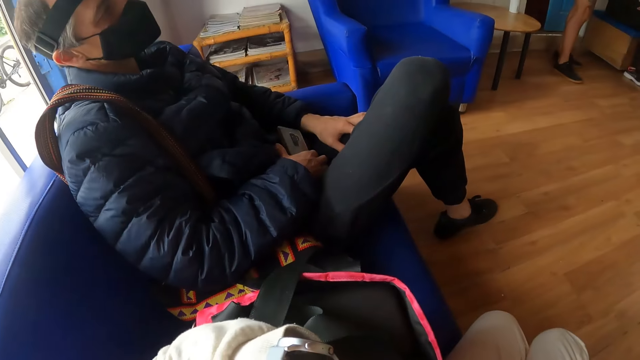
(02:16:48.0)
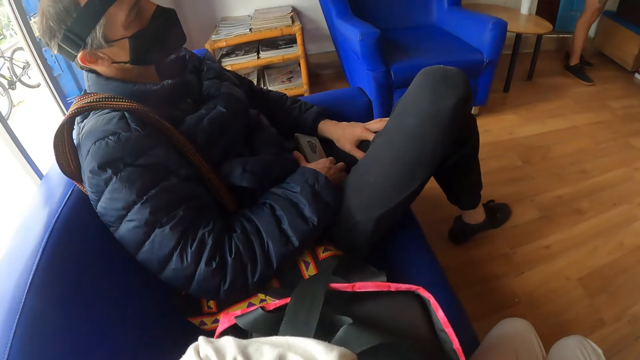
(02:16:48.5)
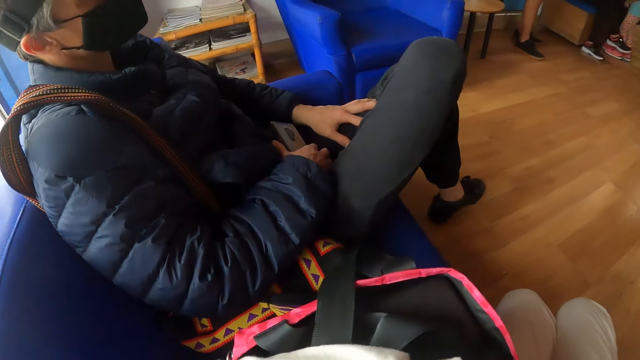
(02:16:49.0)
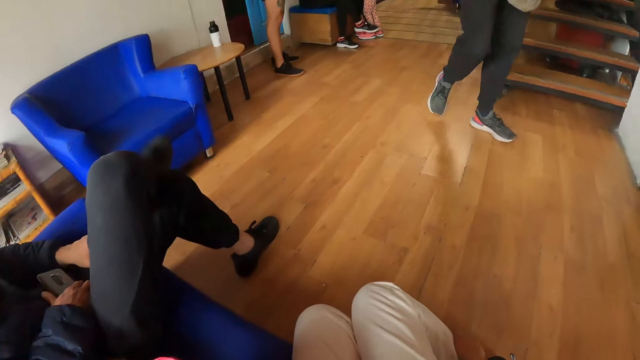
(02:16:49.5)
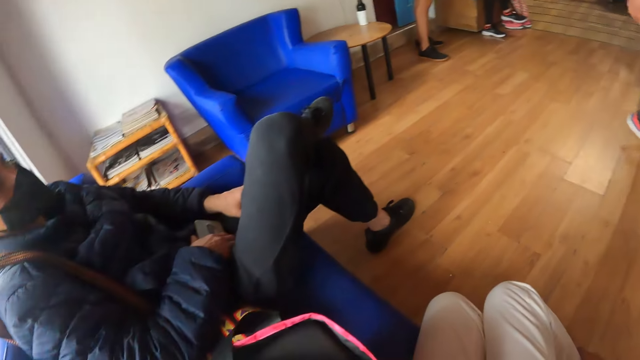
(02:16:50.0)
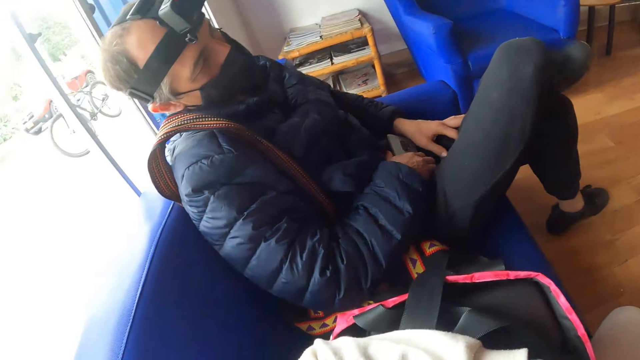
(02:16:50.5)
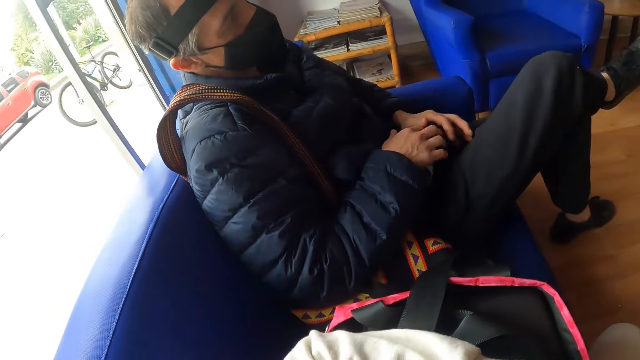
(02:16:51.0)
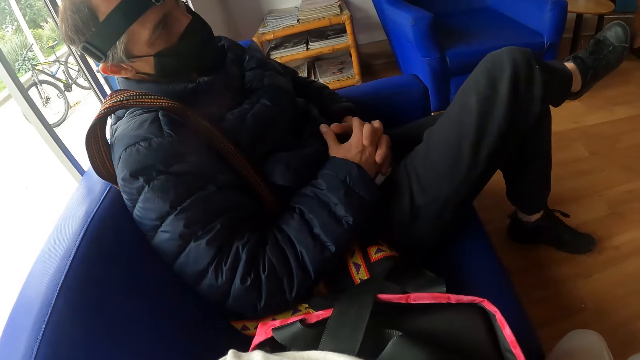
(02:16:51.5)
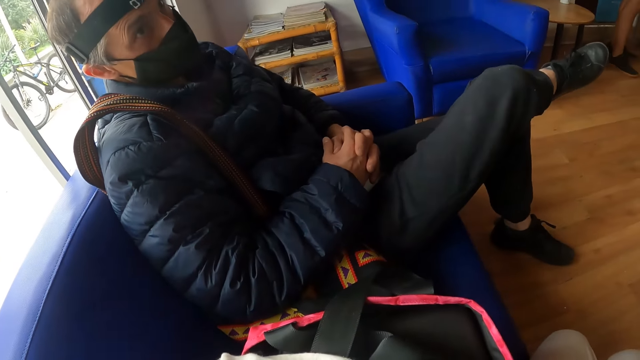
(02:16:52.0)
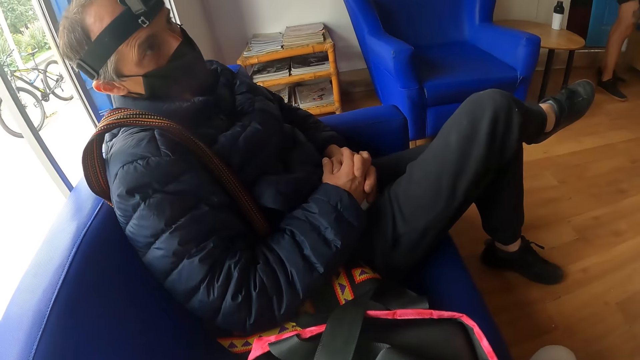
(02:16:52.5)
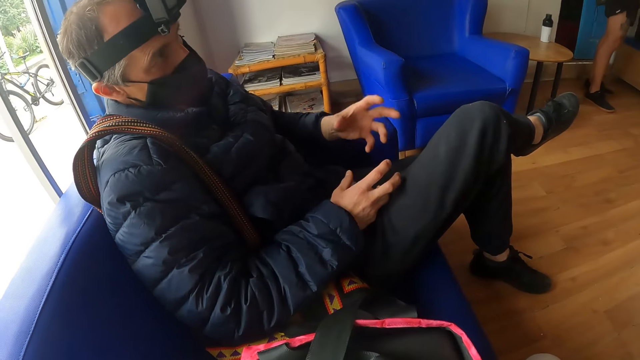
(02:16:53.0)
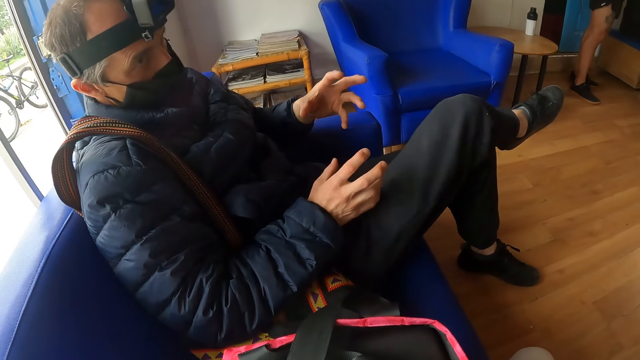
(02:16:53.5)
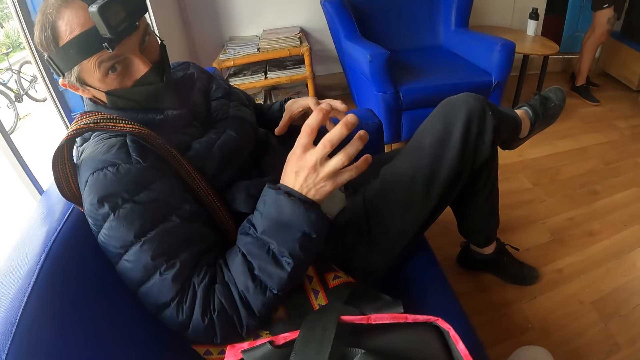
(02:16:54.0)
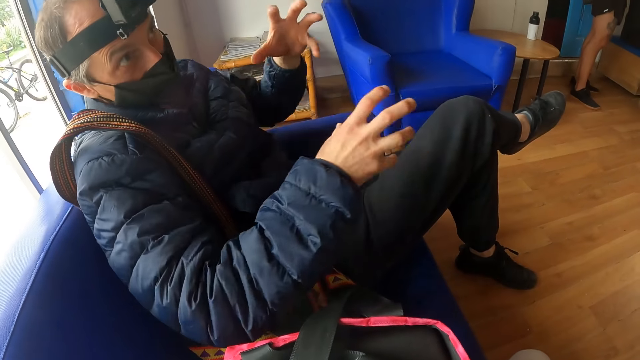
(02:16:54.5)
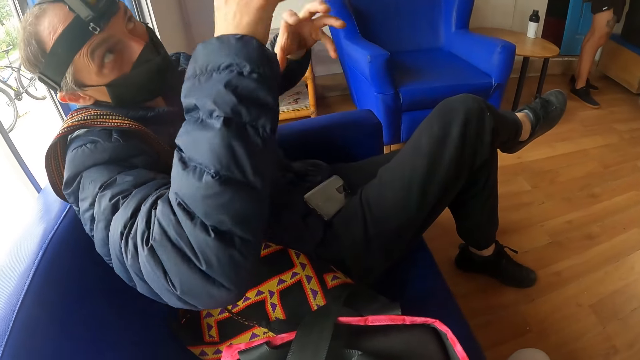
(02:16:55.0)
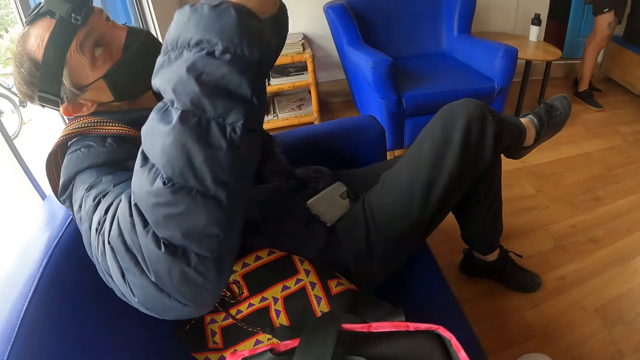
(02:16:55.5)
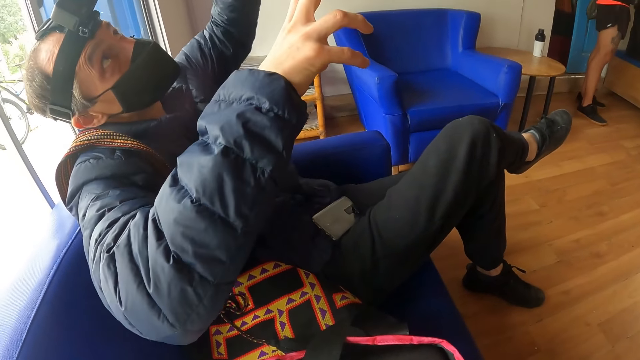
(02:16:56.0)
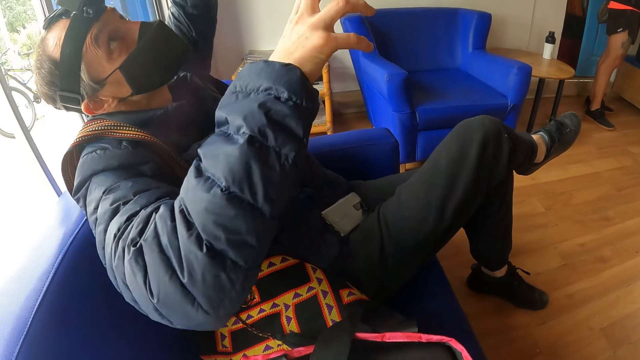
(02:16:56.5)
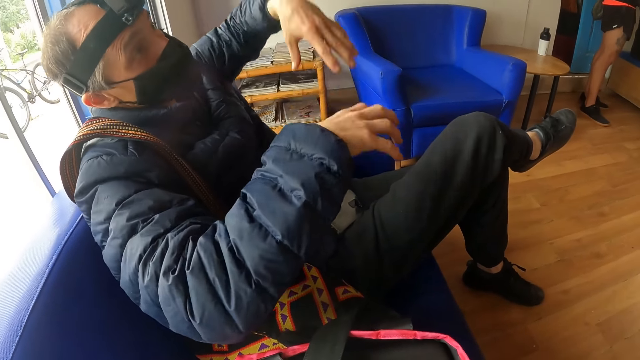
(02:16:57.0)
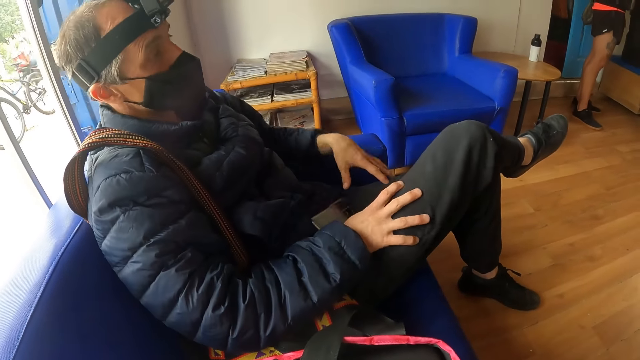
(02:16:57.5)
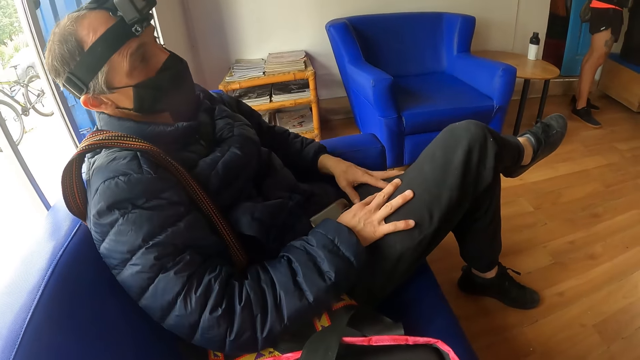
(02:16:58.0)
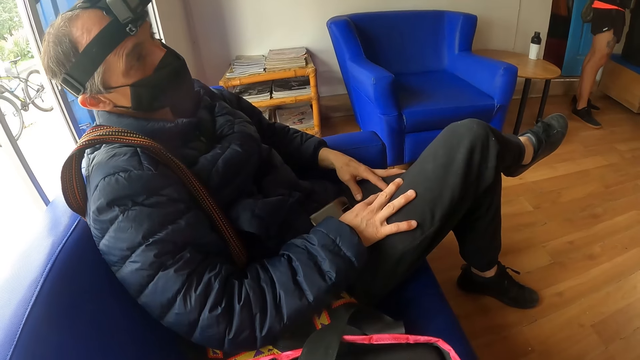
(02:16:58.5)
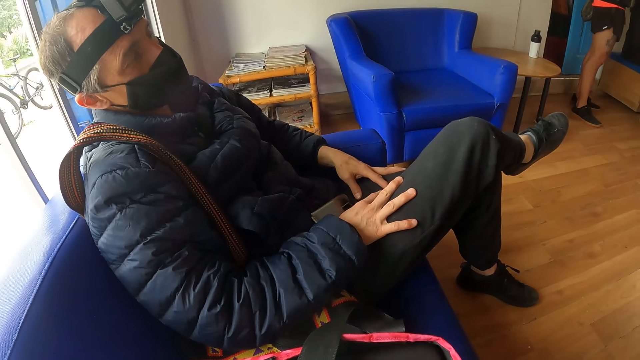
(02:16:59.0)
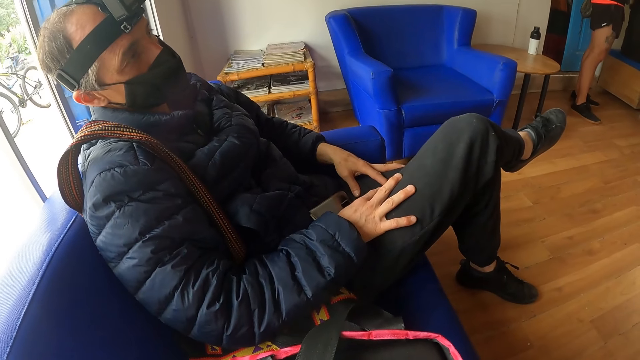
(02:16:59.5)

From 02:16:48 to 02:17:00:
The camera wearer looks around. They interact with a man. The man places his hands on his laps.

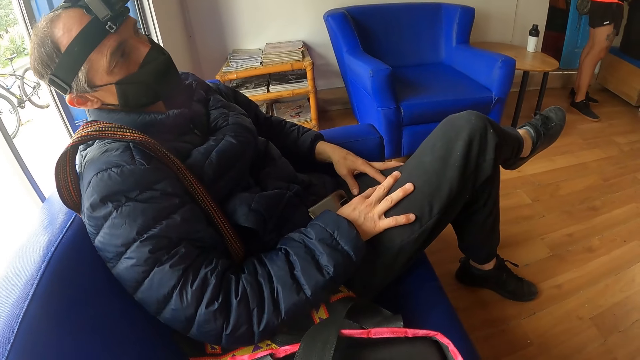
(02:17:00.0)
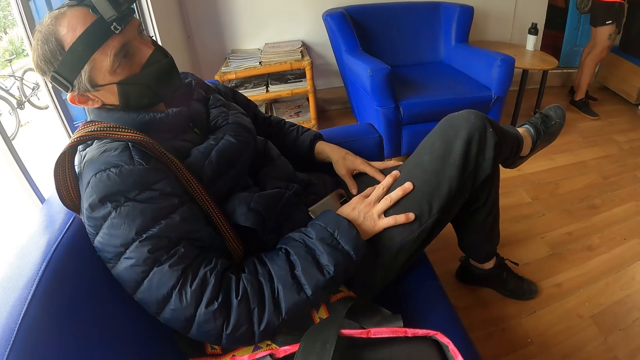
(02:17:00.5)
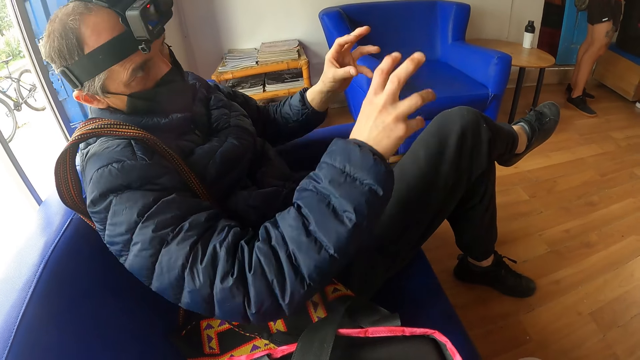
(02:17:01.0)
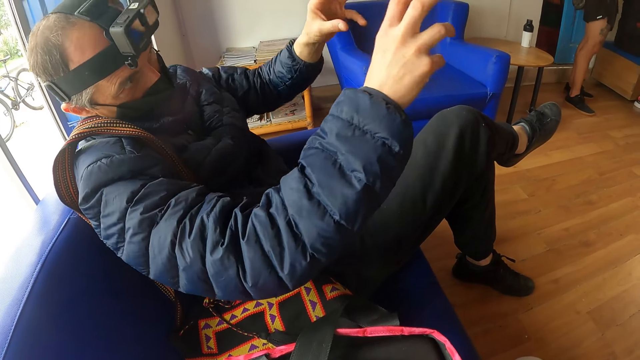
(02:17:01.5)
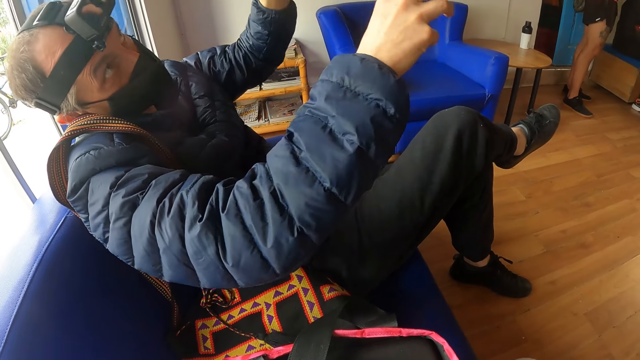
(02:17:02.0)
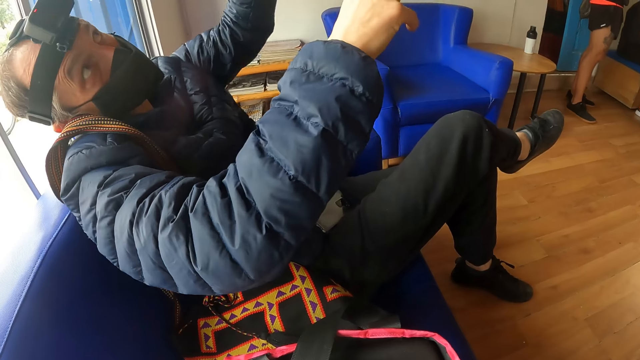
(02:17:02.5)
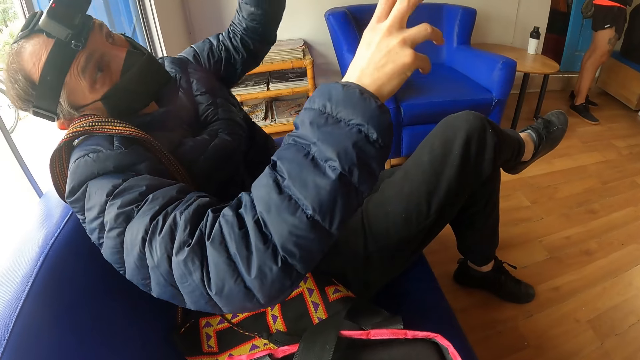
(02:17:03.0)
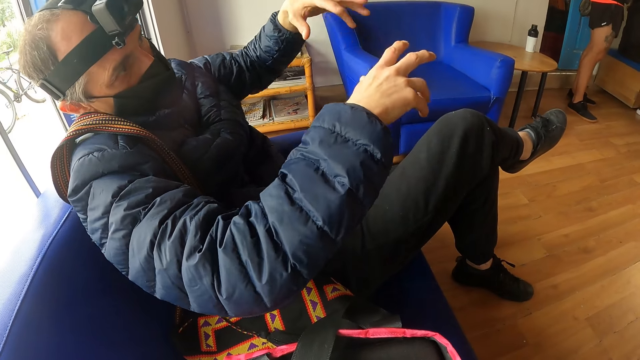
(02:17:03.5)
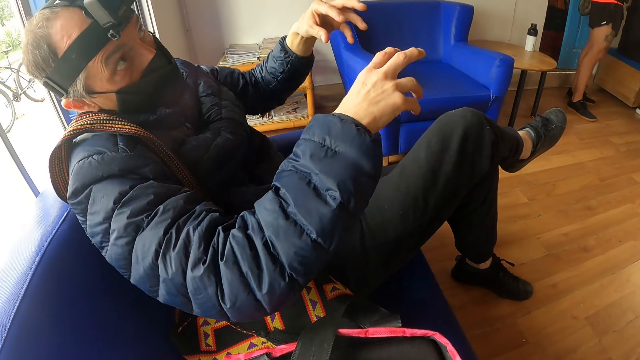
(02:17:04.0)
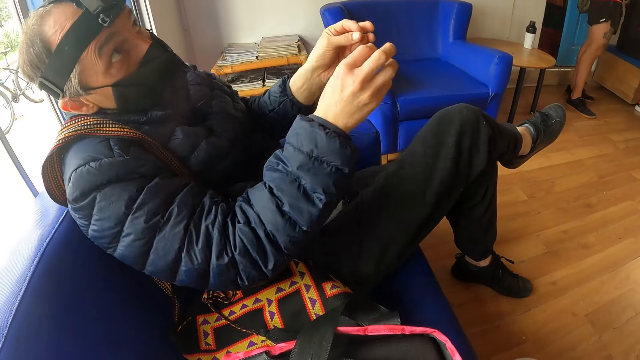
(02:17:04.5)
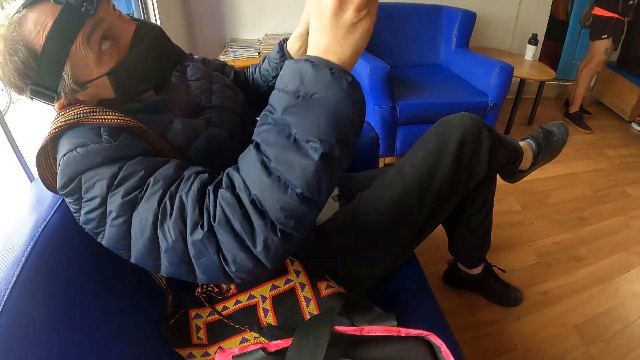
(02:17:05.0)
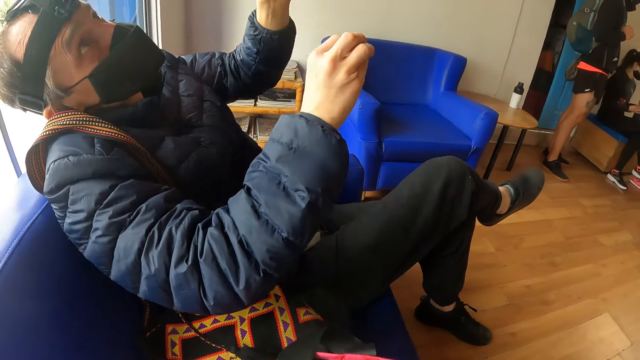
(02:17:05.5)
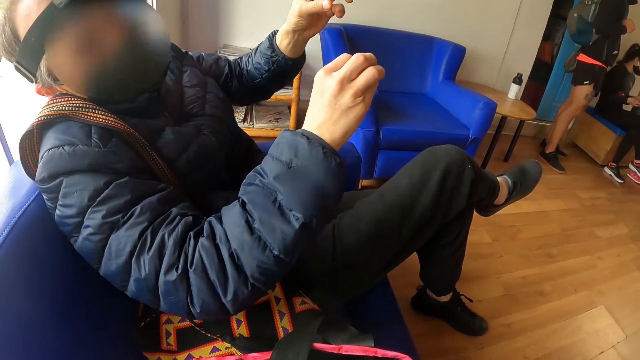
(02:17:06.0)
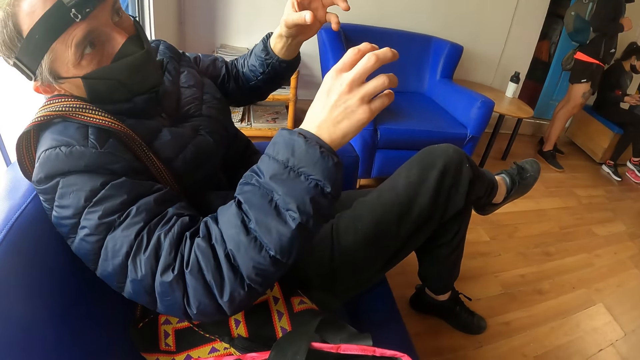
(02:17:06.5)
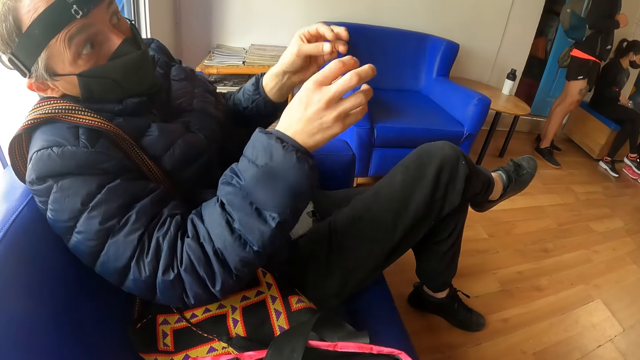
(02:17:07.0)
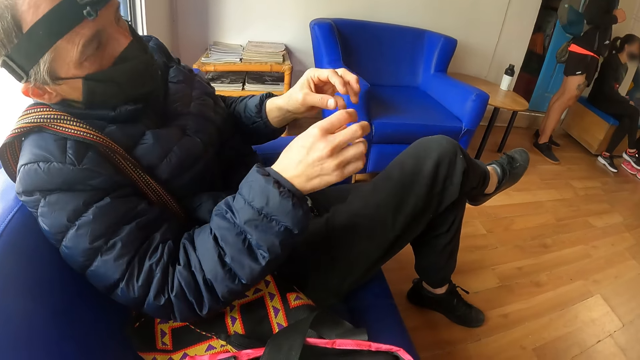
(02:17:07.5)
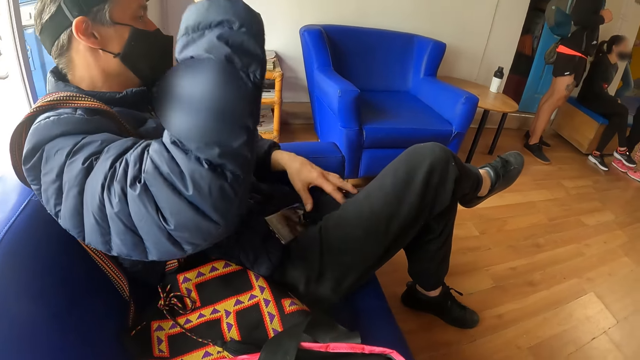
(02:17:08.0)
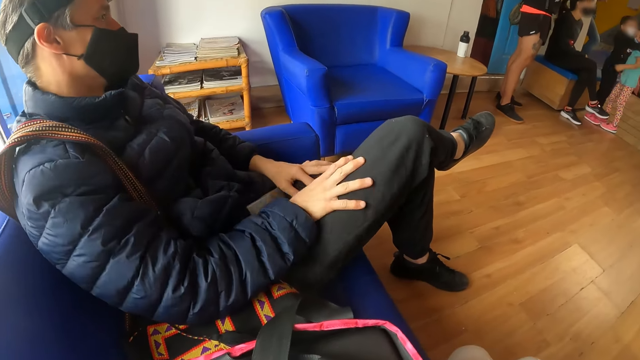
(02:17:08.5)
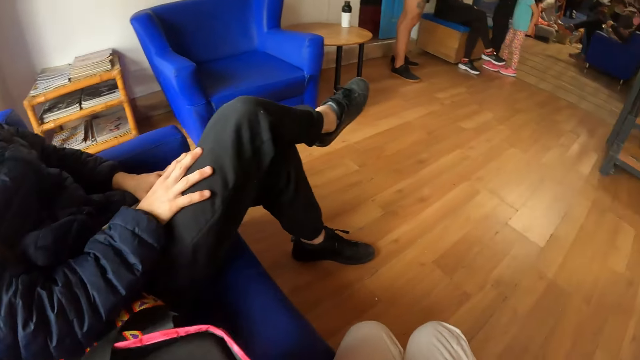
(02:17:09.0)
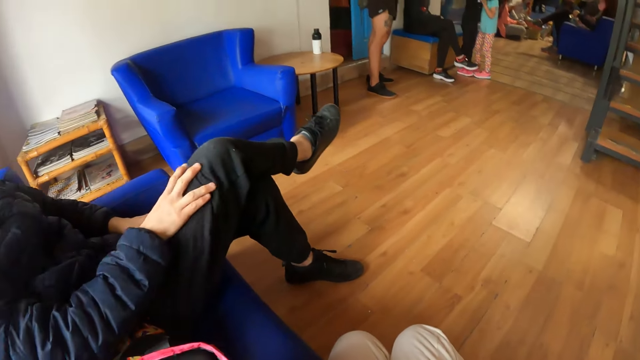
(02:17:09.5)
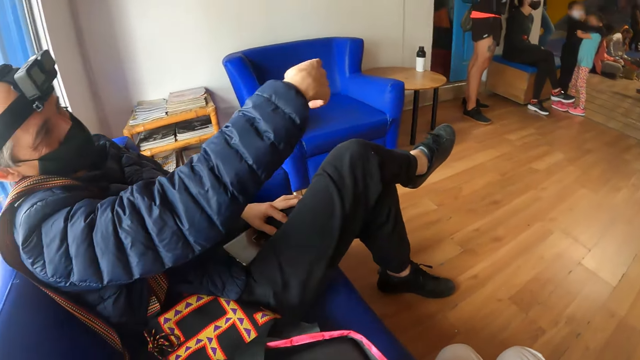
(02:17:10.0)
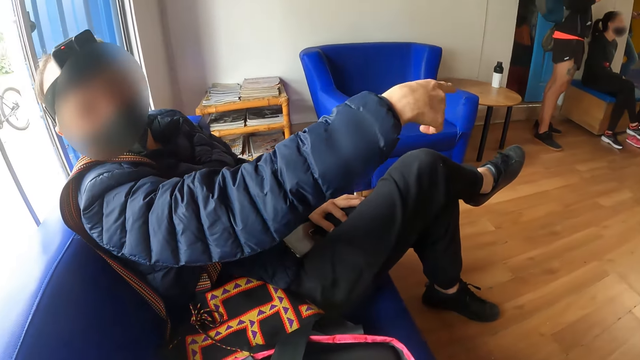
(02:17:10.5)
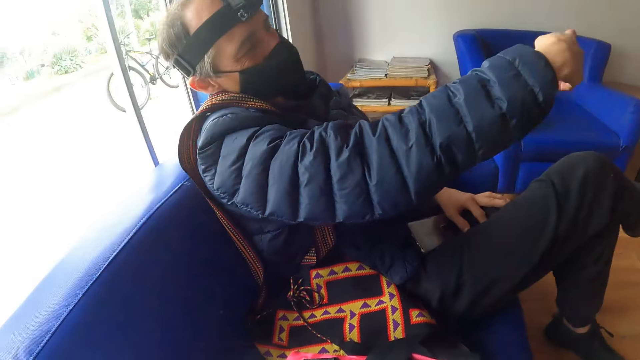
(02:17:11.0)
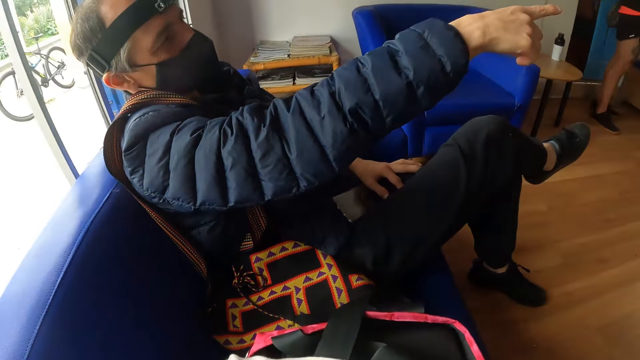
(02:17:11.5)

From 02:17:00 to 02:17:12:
The camera wearer interacts with the man. They look around.
